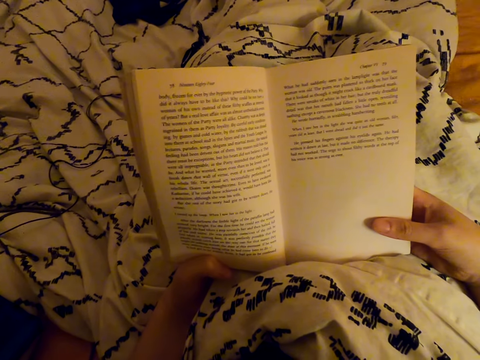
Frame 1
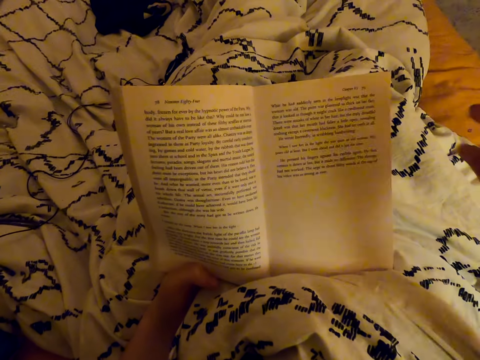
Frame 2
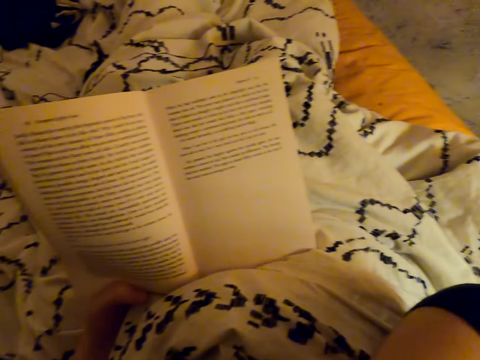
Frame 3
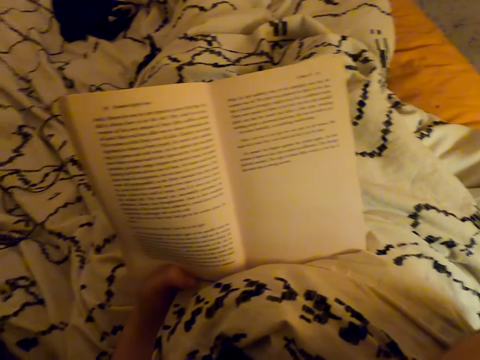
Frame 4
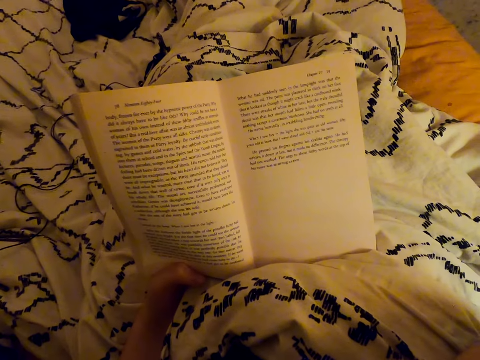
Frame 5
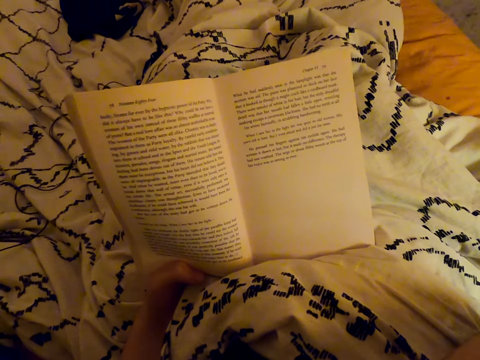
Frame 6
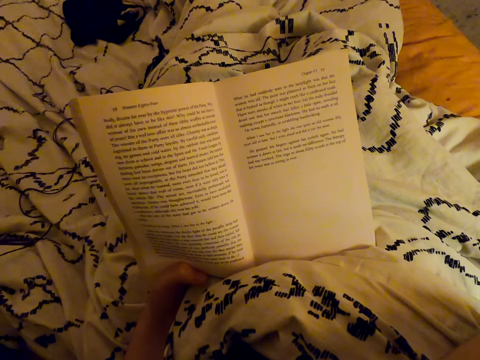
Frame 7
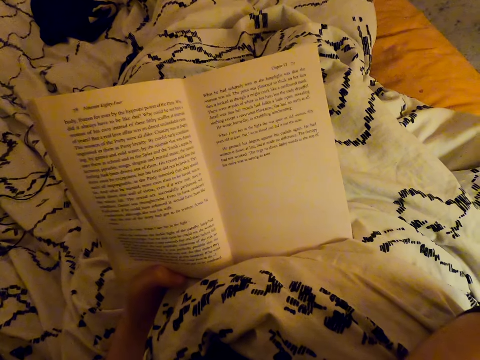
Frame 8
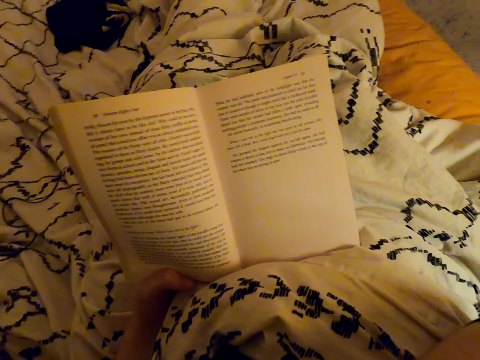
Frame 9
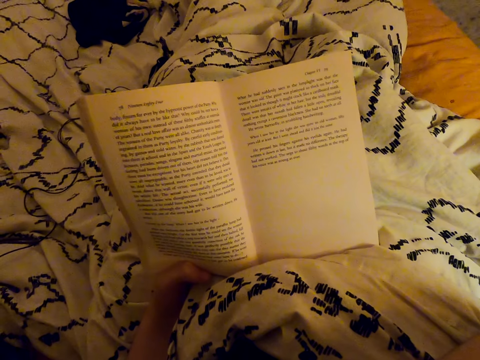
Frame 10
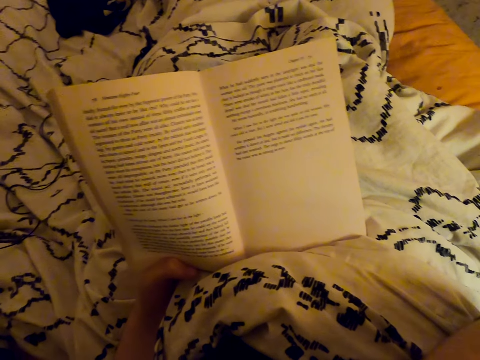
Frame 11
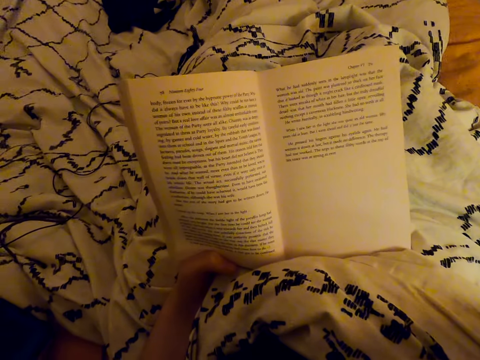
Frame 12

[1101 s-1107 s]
The camera wearer raises the right hand.

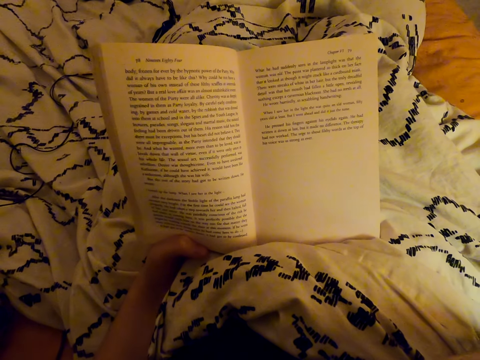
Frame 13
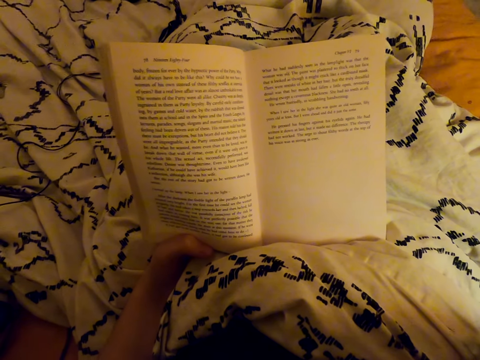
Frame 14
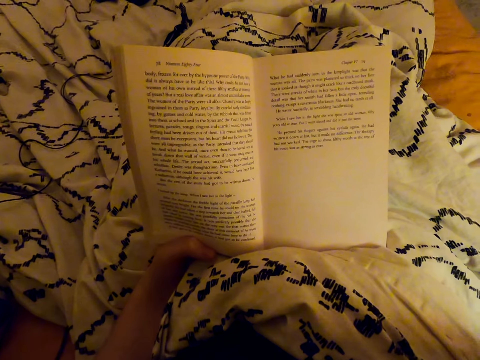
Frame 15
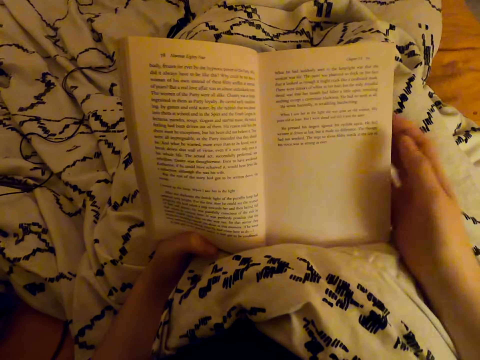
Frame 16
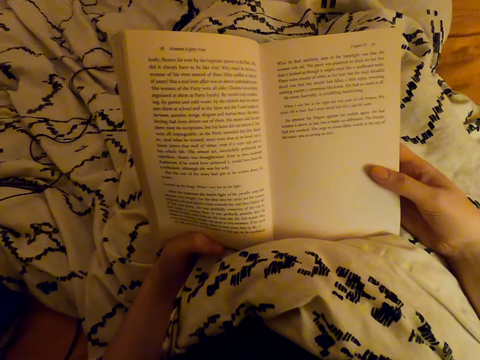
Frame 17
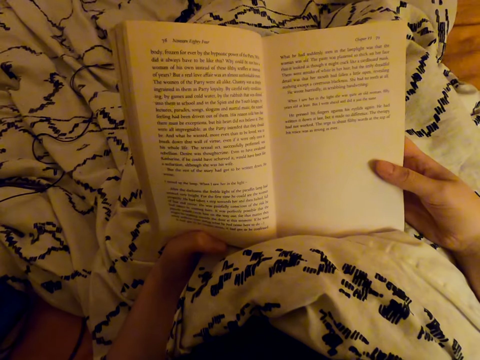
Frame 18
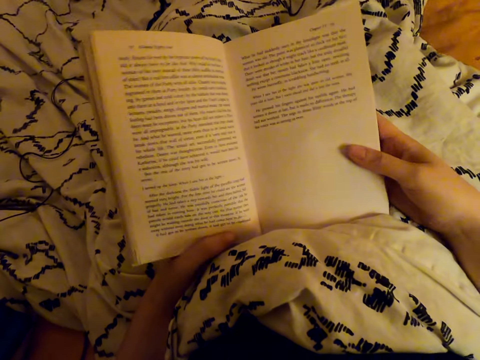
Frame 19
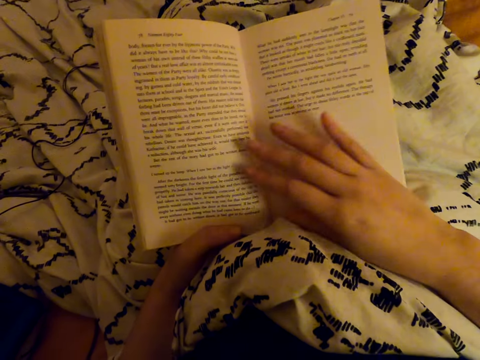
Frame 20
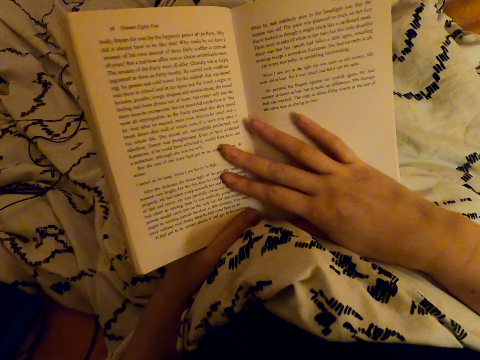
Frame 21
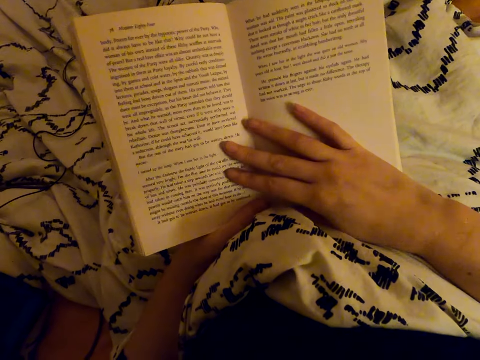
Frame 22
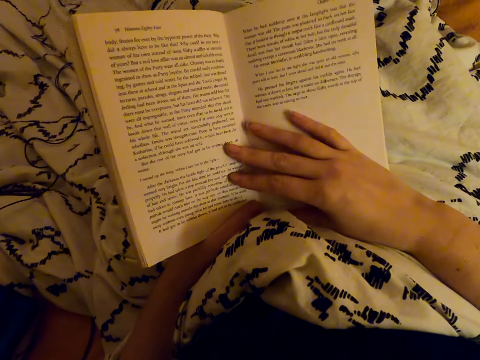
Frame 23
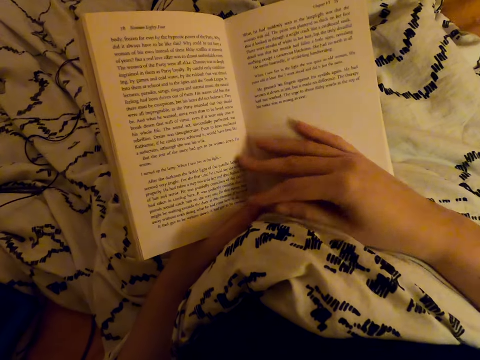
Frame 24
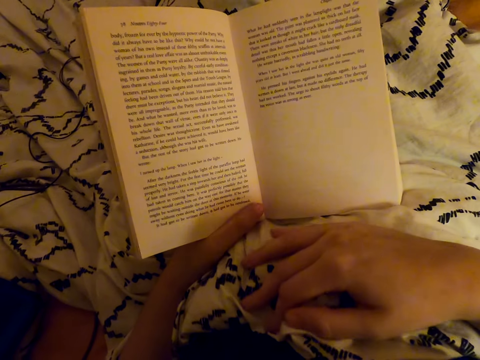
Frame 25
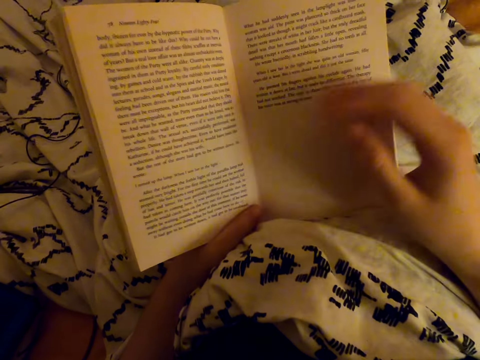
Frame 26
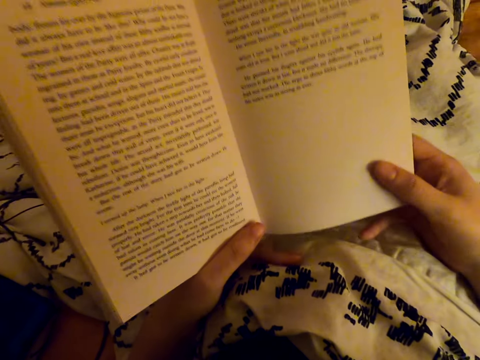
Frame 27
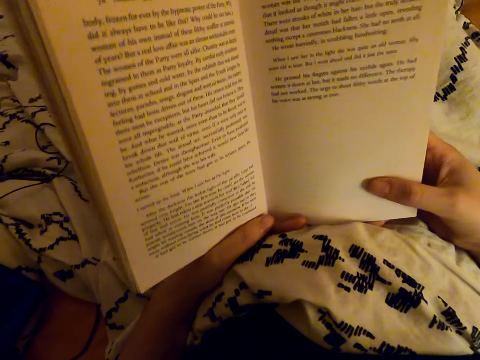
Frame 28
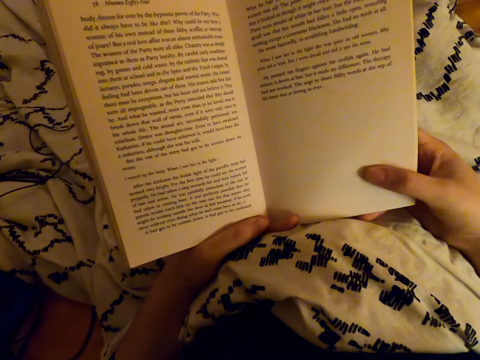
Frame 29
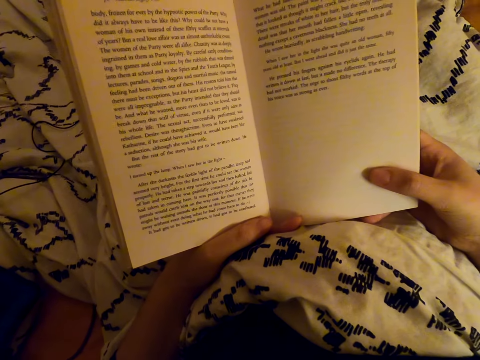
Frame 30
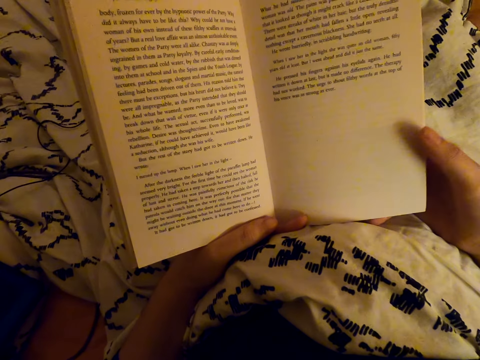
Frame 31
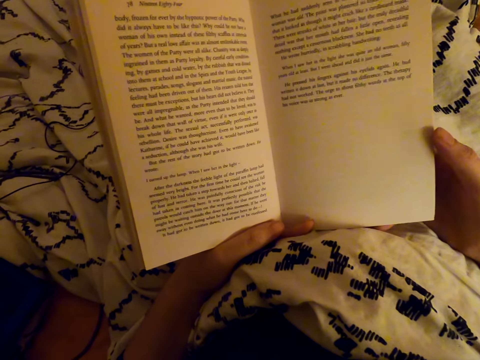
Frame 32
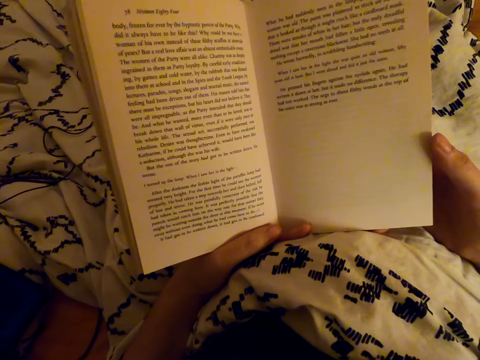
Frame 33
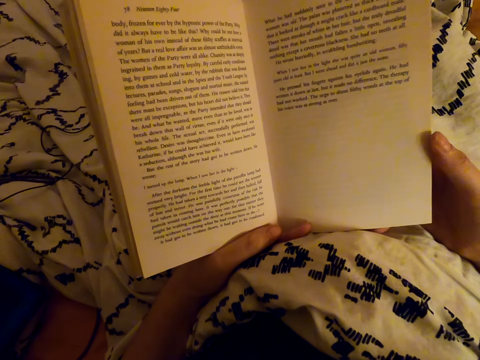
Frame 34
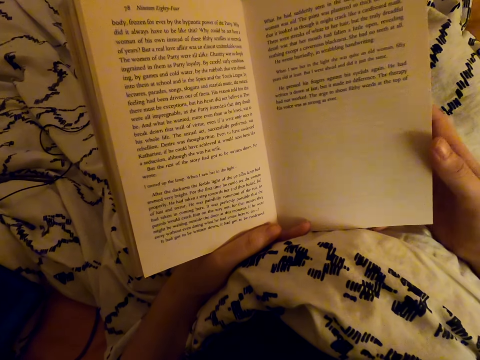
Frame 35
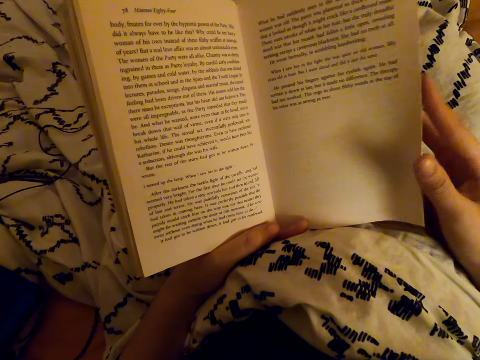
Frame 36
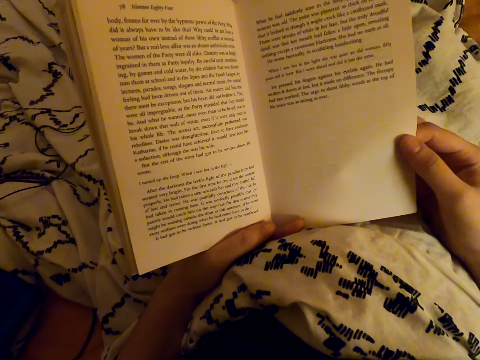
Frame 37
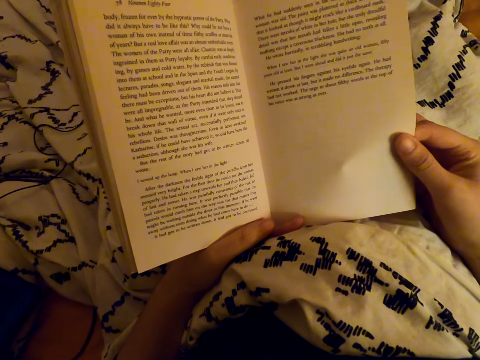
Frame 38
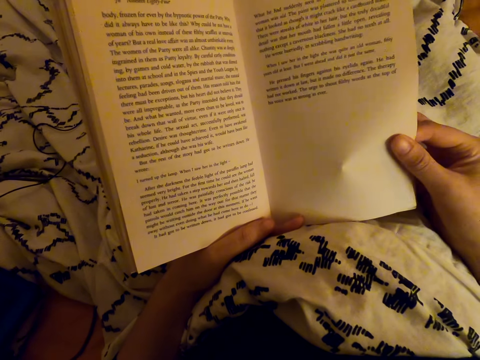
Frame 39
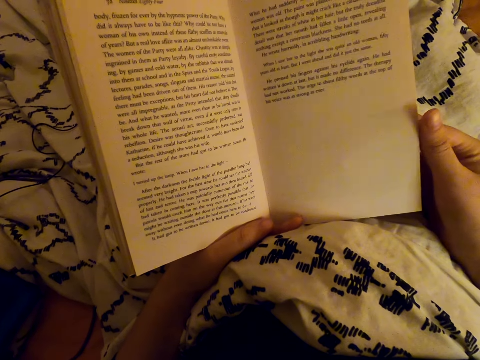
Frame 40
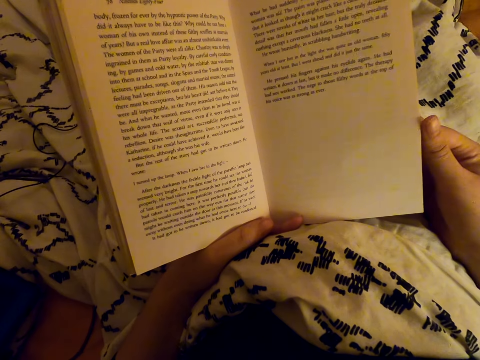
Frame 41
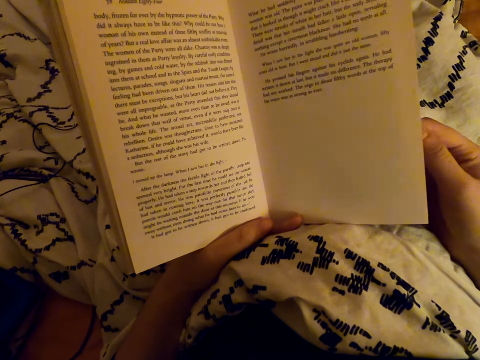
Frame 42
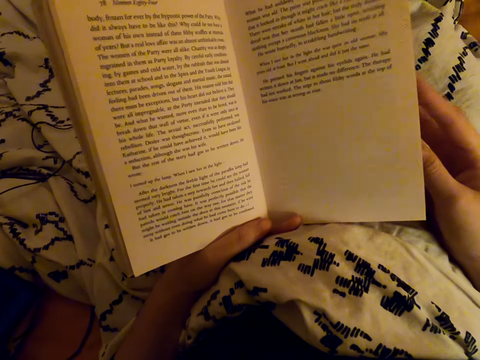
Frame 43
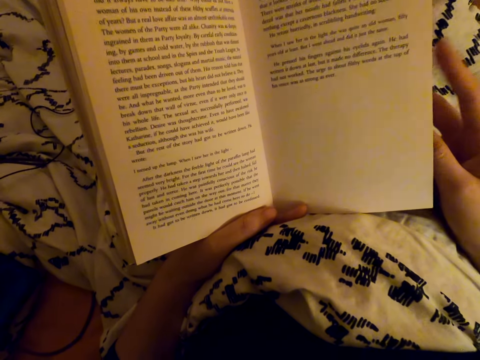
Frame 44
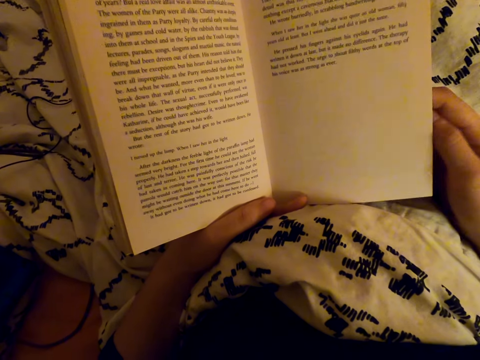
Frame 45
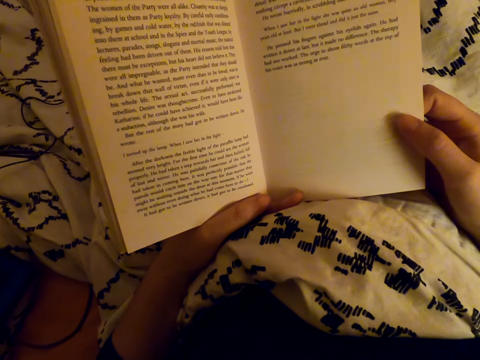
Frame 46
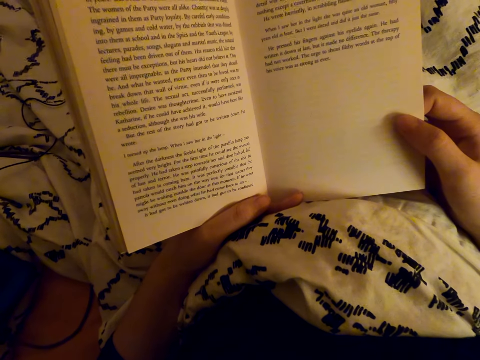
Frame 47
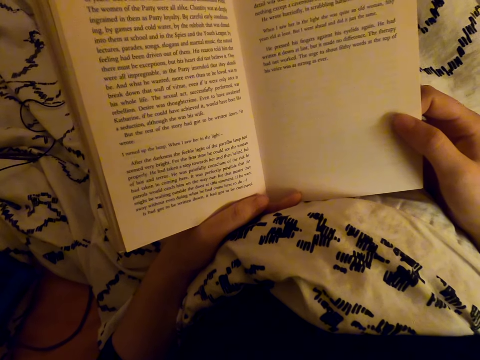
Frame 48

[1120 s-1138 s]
The camera wearer returns the right hand. They touch the page of the book. They touch the cloth. They return the hand. They put fingers in between the page of the book.
